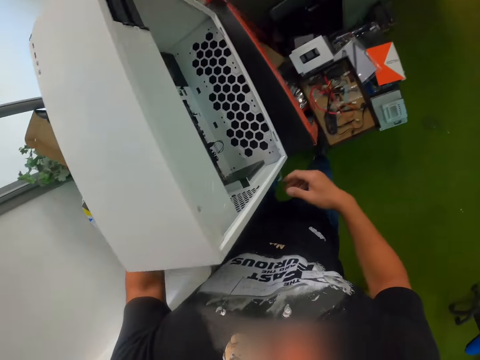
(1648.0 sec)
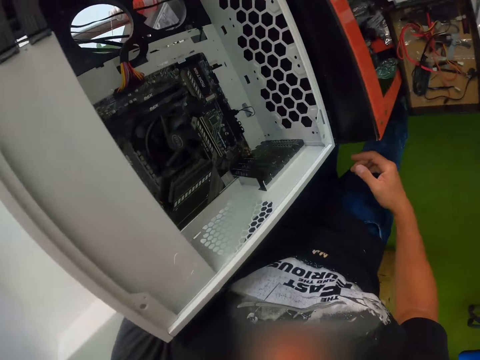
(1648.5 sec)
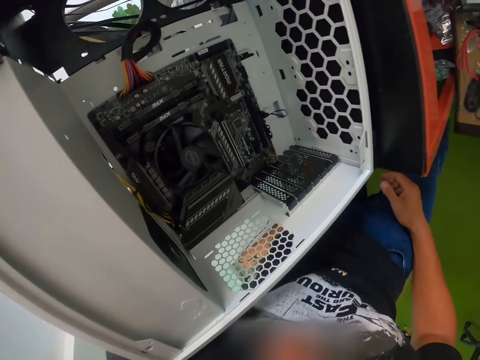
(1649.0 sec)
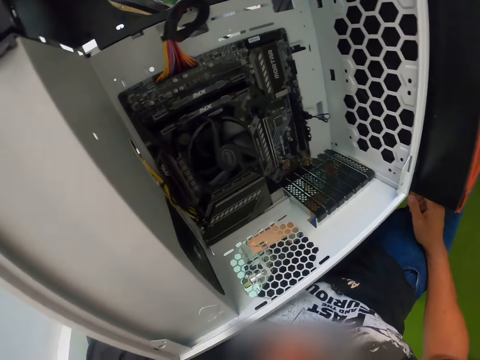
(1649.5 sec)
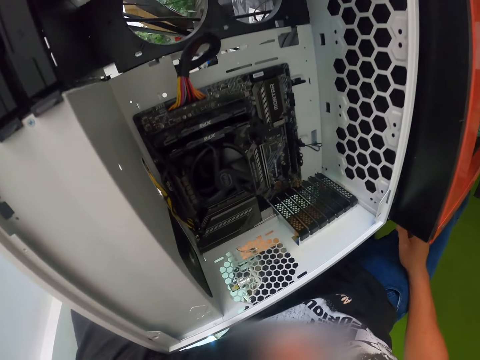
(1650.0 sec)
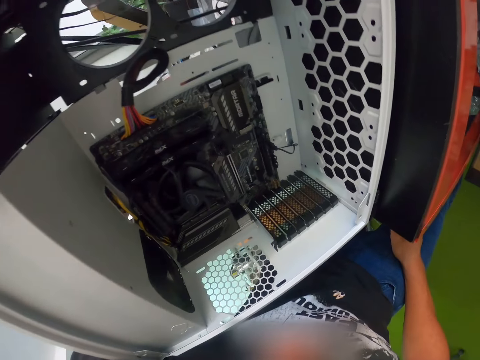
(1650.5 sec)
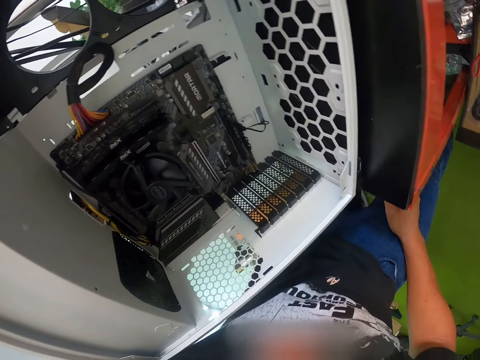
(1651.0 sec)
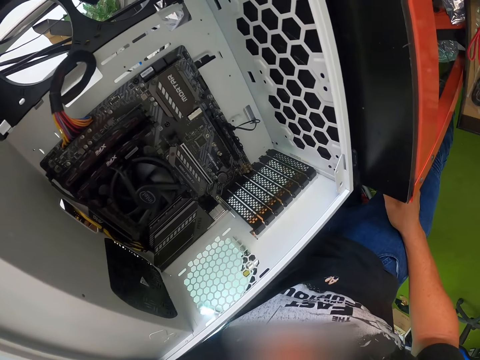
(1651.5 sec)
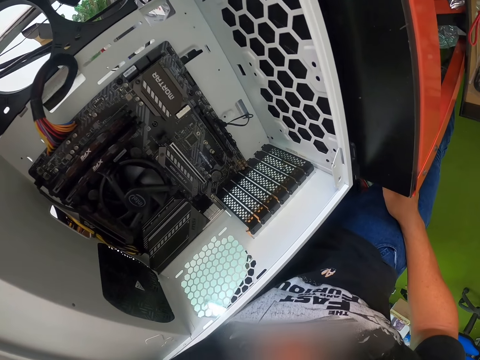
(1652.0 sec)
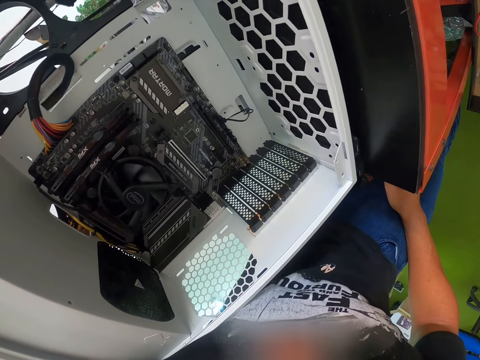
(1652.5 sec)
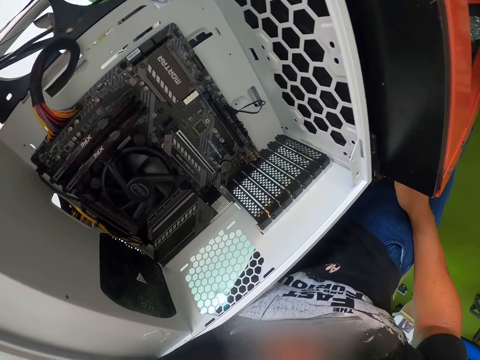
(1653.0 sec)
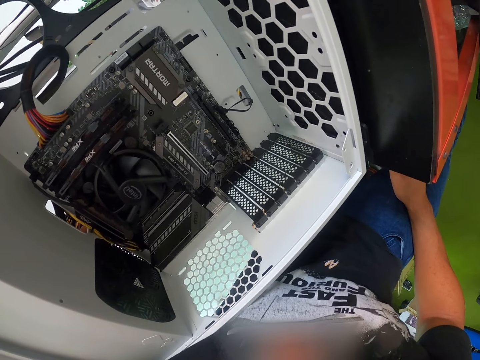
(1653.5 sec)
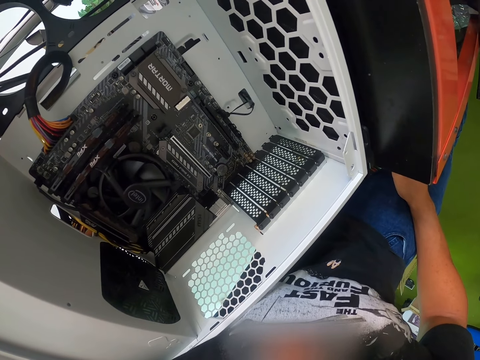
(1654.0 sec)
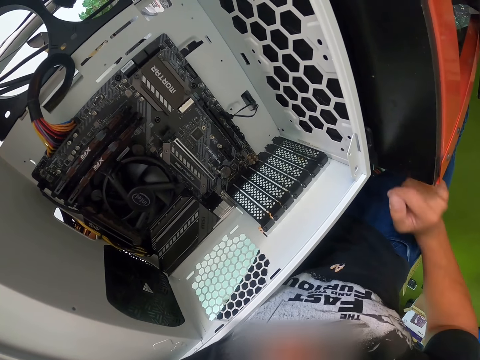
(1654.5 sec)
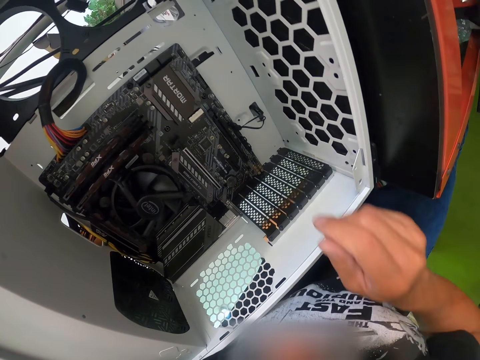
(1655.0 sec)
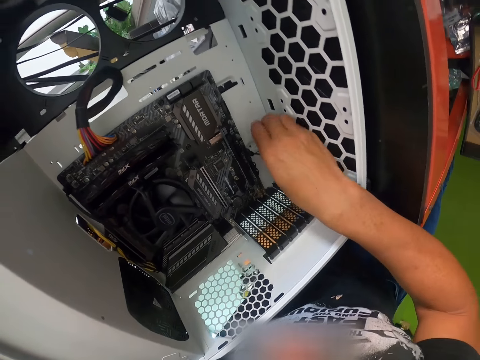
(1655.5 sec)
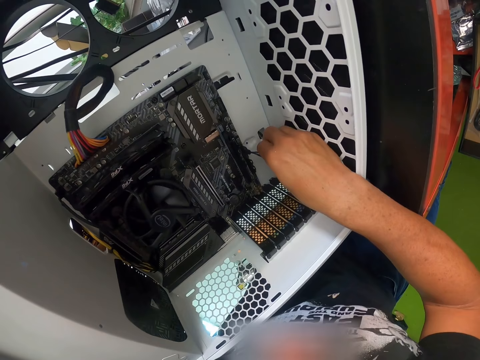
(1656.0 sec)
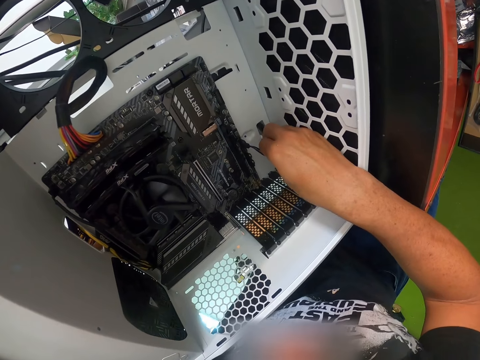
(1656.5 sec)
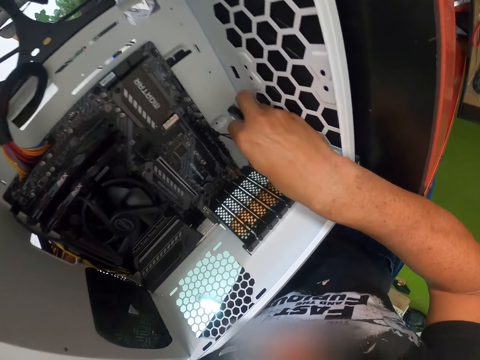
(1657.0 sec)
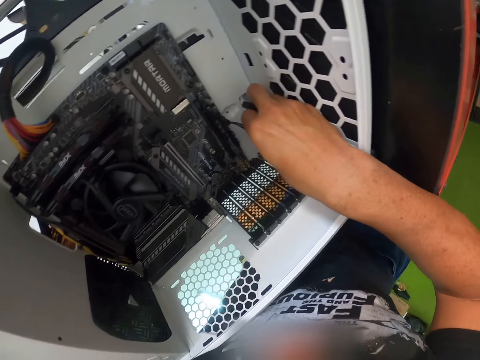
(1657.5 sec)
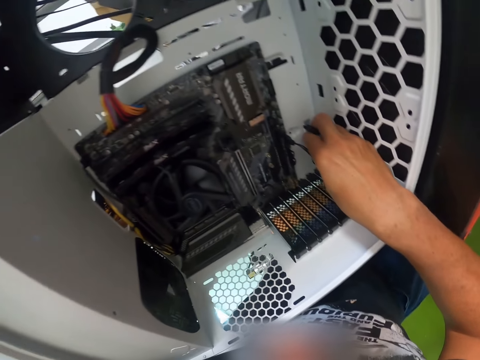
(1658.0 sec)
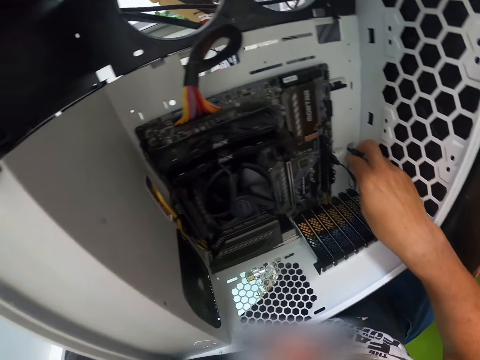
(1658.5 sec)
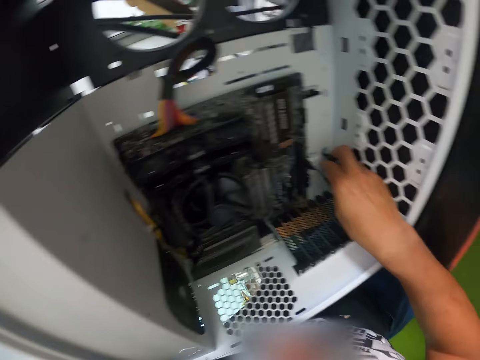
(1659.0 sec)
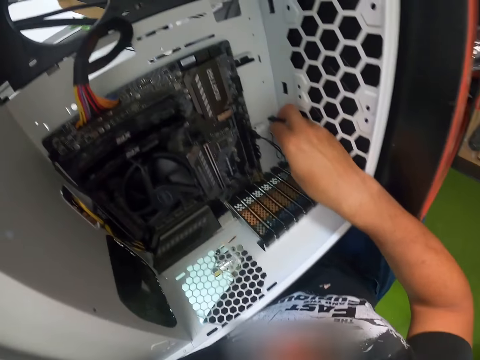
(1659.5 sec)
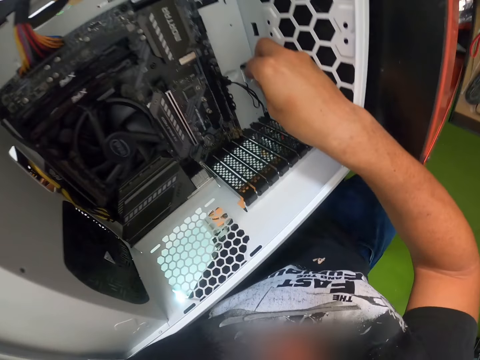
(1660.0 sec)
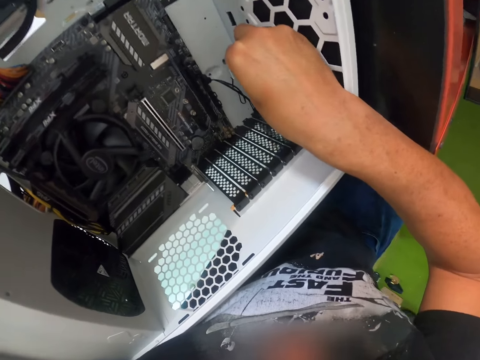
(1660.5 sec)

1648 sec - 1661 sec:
The camera wearer passes the cables through the CPU. He pulls the cord from the system unit with his right hand.

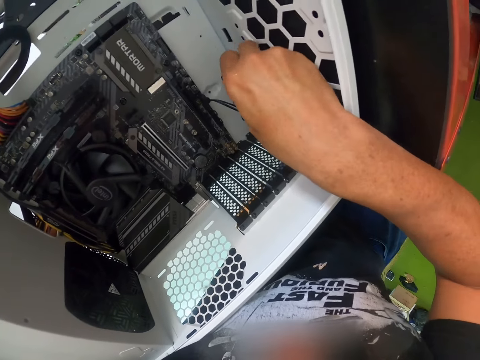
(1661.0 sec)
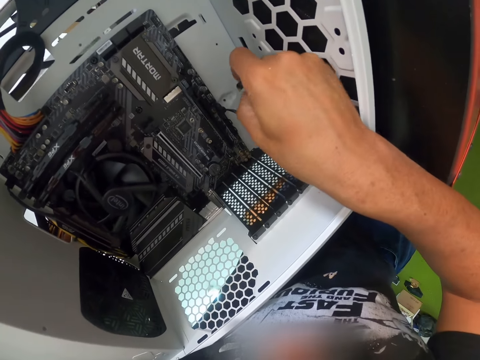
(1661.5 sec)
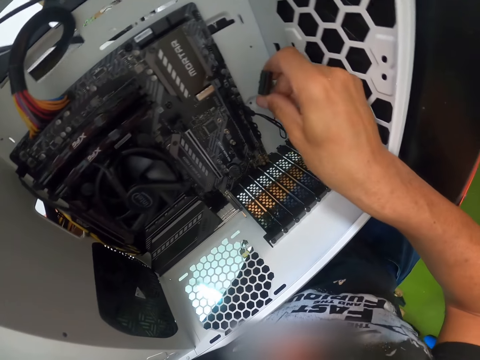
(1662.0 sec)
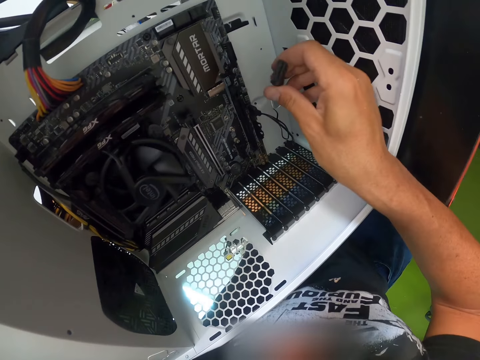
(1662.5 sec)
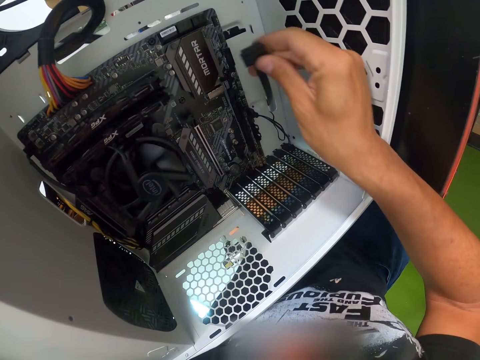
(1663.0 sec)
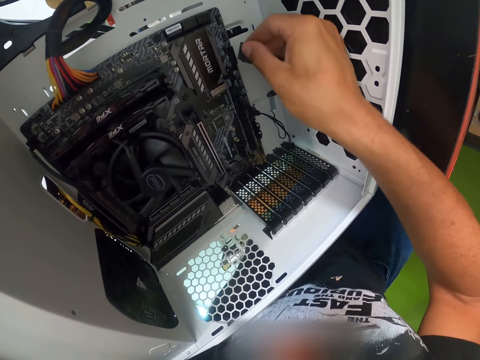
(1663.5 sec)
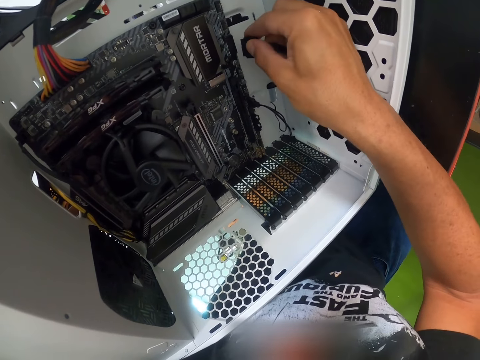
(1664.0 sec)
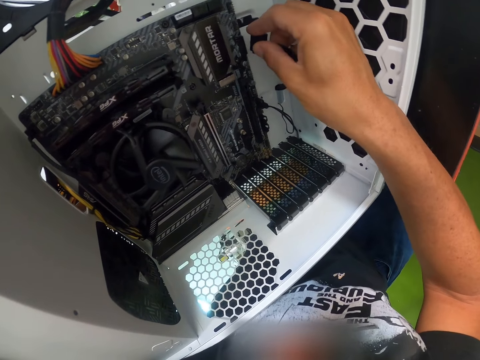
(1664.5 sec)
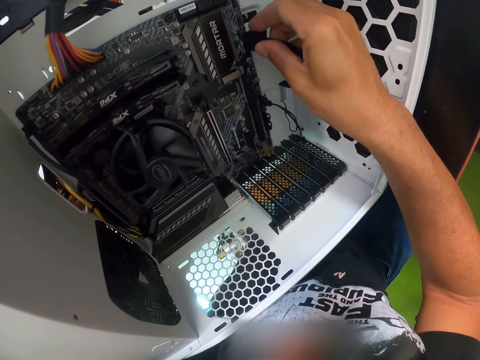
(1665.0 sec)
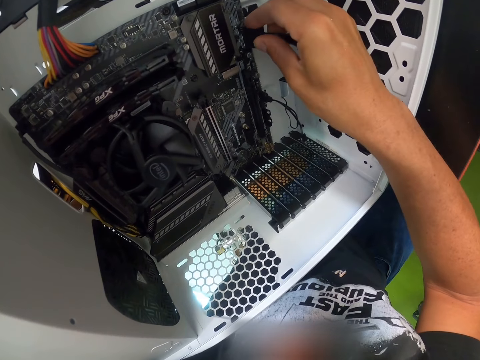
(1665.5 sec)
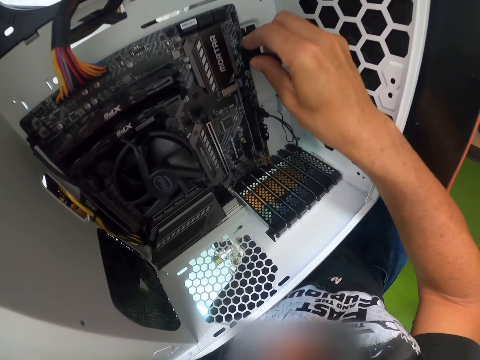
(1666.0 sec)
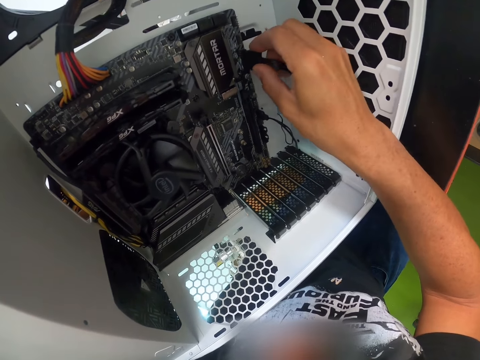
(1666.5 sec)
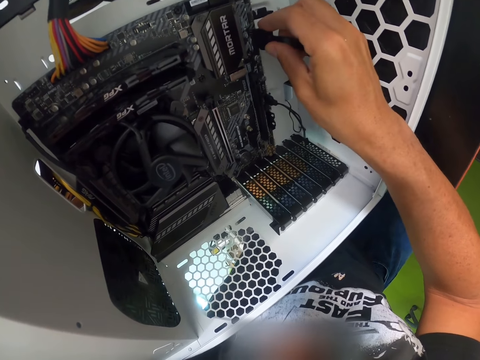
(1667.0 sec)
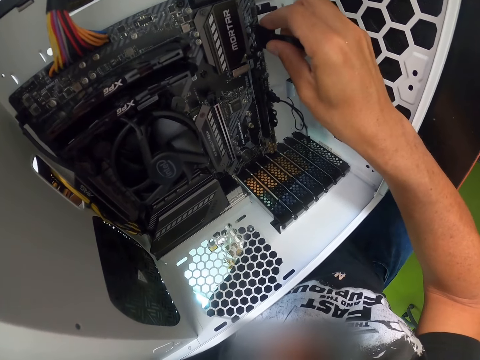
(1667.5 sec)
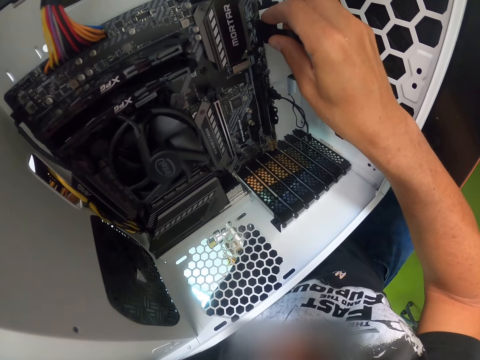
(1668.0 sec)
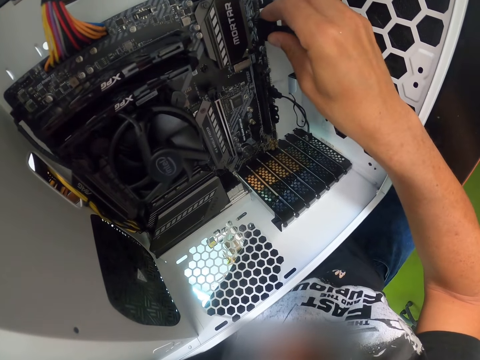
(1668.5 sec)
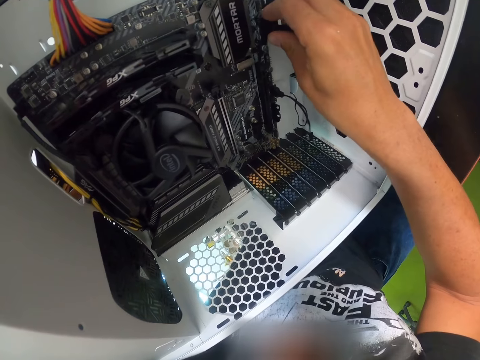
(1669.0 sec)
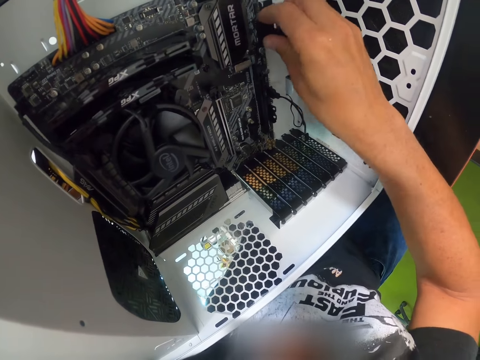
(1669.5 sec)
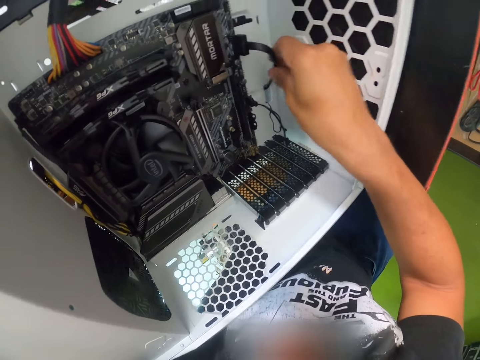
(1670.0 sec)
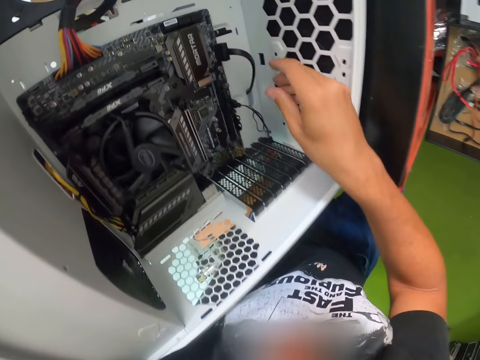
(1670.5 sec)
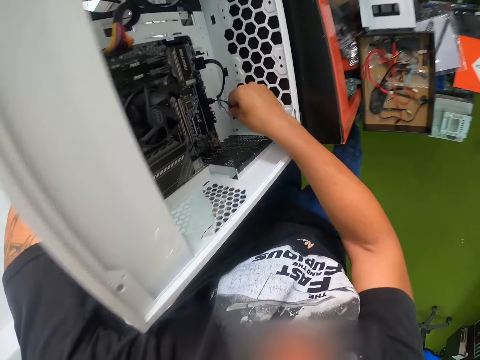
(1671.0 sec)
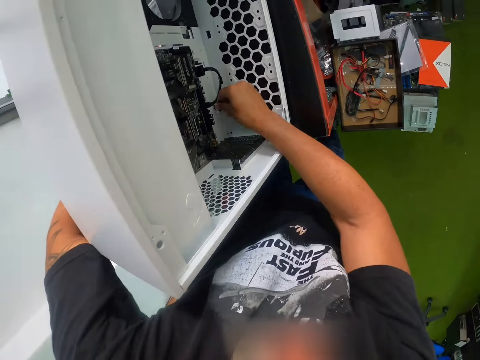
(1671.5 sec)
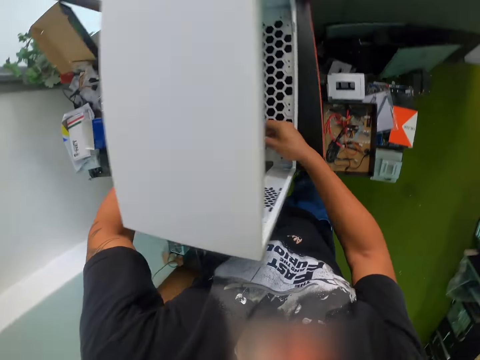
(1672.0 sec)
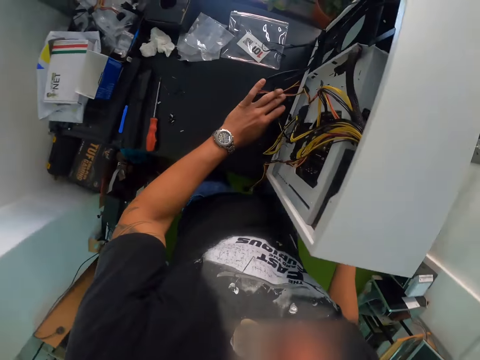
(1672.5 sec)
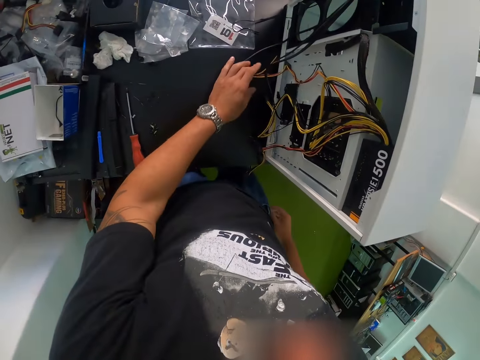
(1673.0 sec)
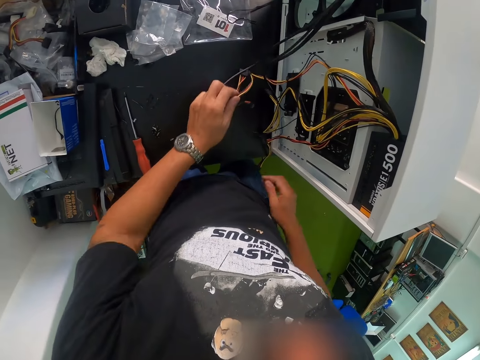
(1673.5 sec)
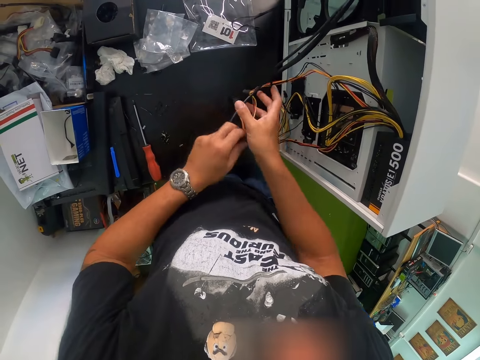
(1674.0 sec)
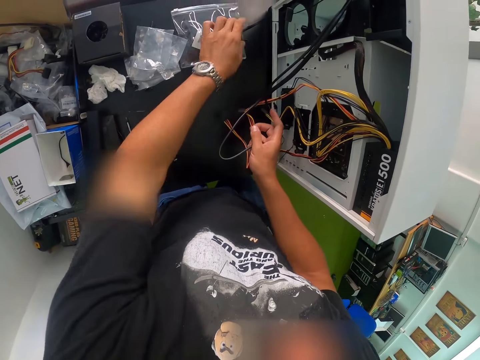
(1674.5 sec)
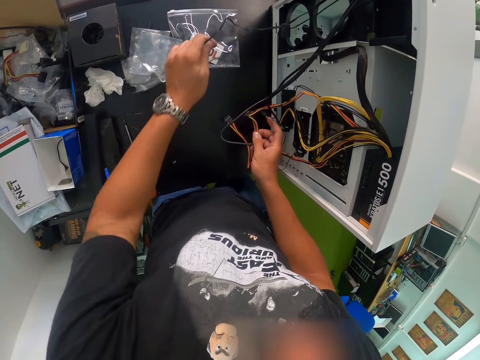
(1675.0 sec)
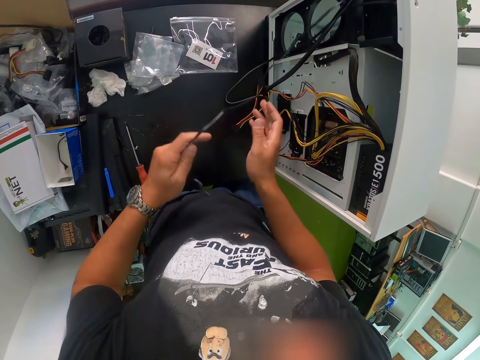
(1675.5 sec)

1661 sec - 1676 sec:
The camera wearer plugs the cord into a socket in the system unit with his right hand. He holds wires on the system unit with his left hand. He passes the wire from his left hand to his right hand. He picks up a wire from the table with his left hand.
